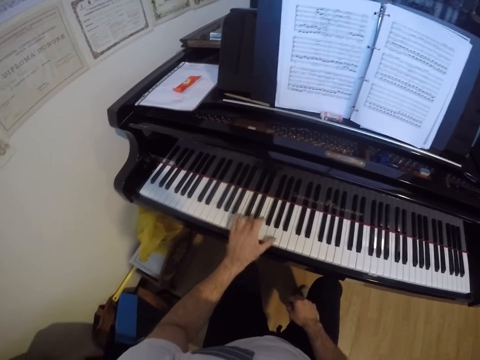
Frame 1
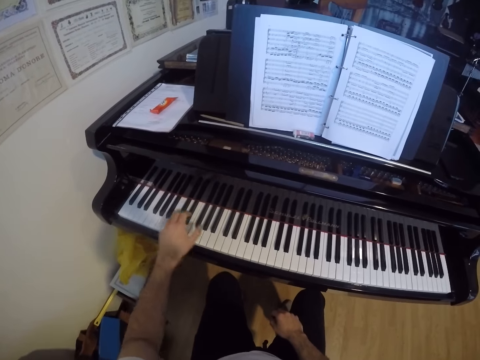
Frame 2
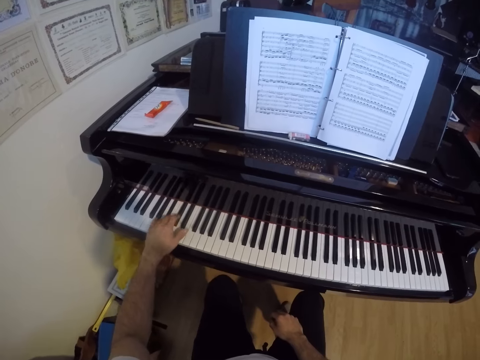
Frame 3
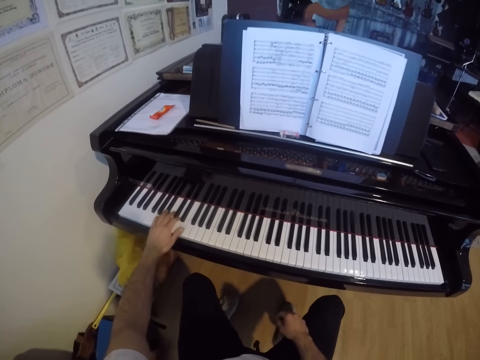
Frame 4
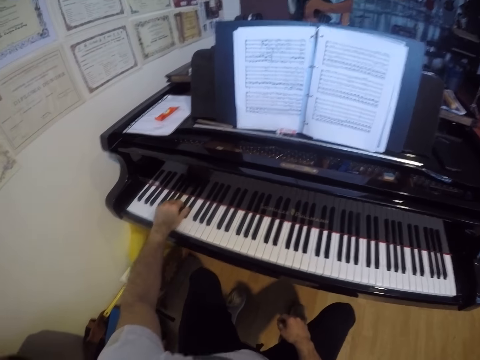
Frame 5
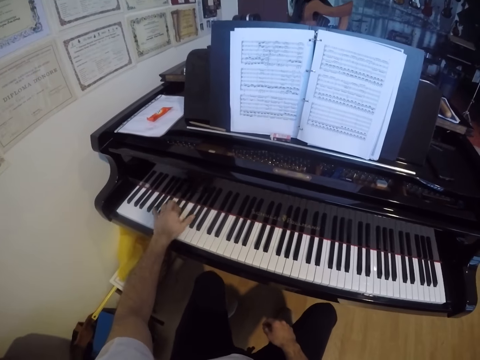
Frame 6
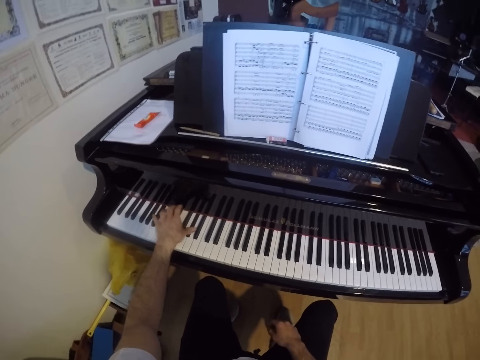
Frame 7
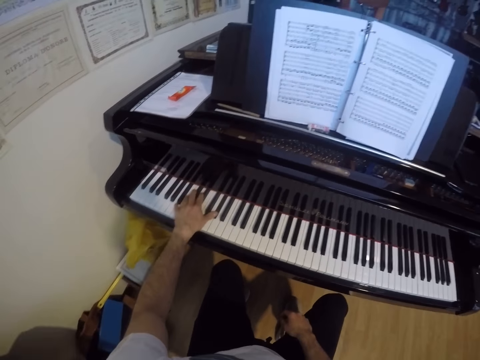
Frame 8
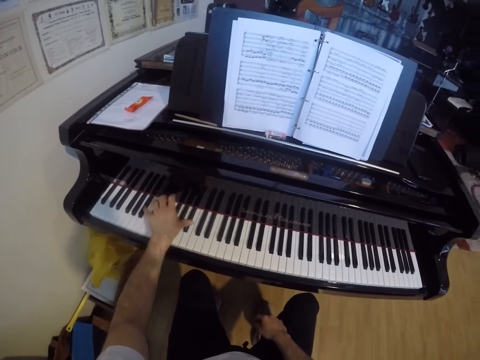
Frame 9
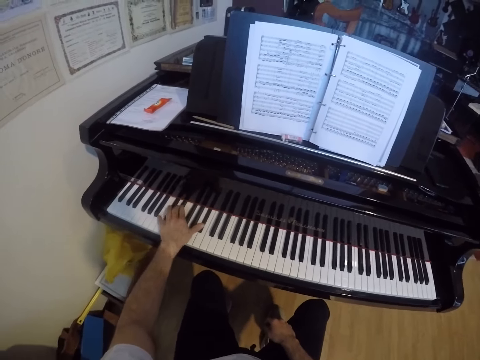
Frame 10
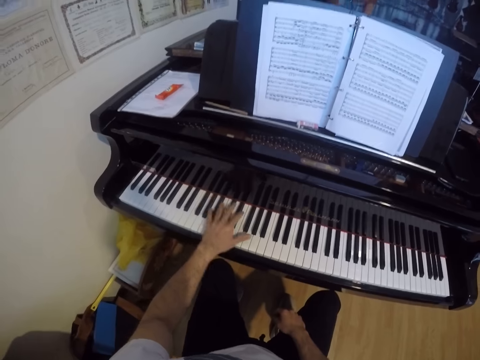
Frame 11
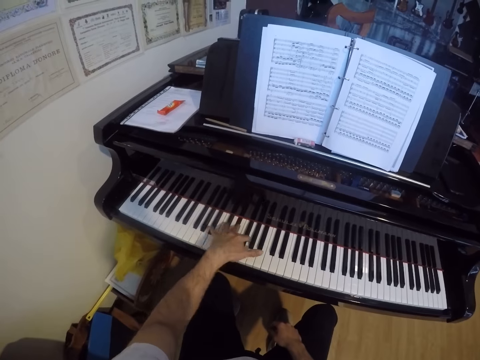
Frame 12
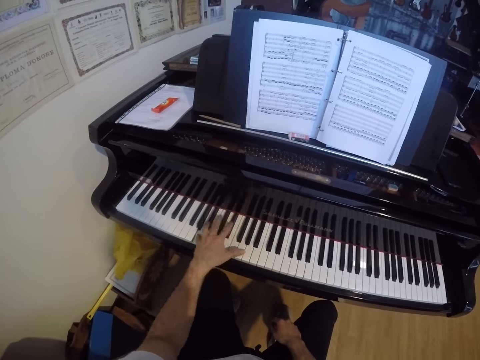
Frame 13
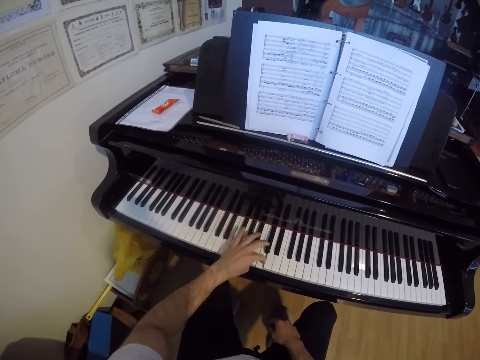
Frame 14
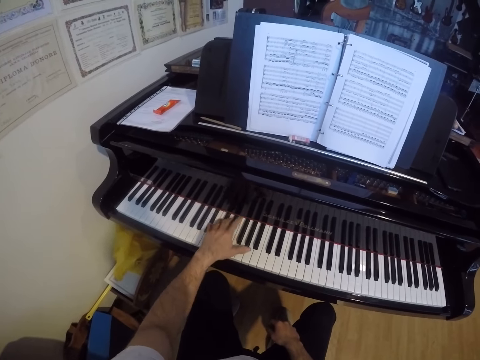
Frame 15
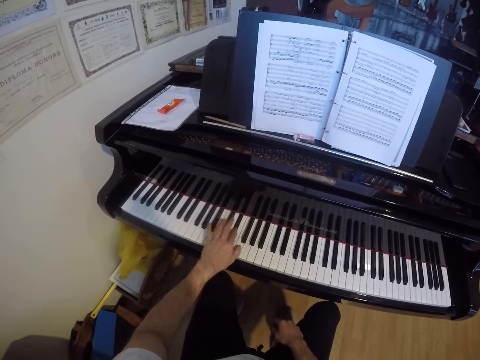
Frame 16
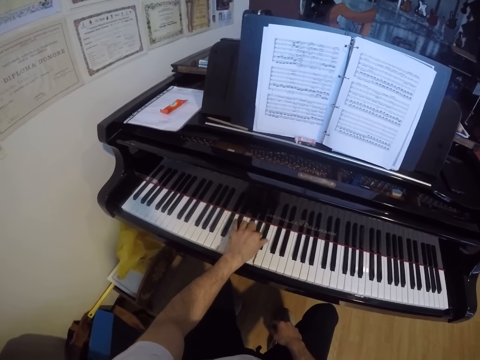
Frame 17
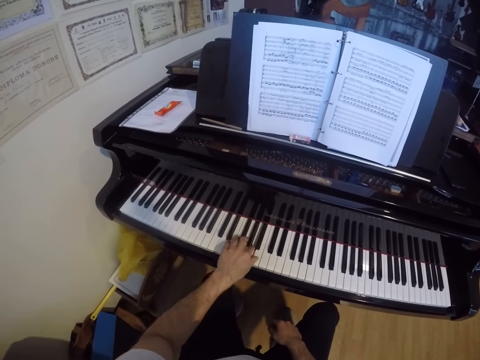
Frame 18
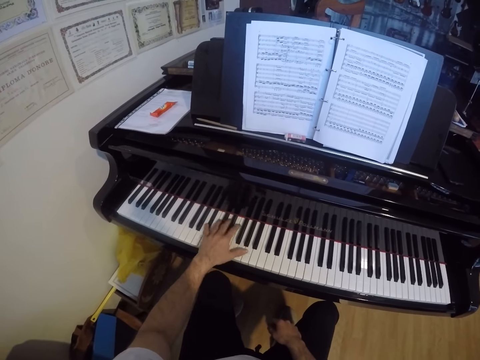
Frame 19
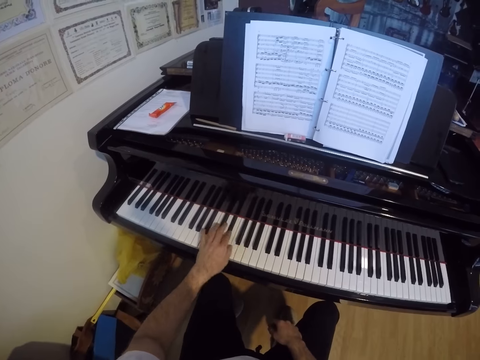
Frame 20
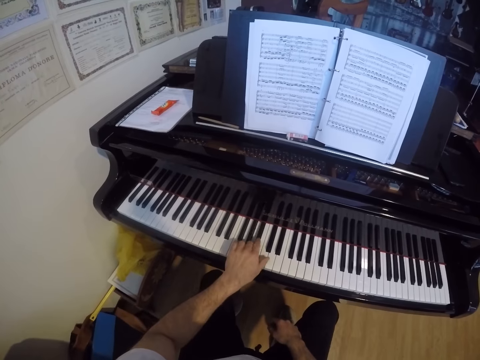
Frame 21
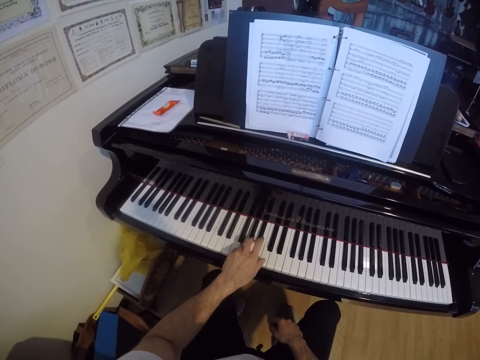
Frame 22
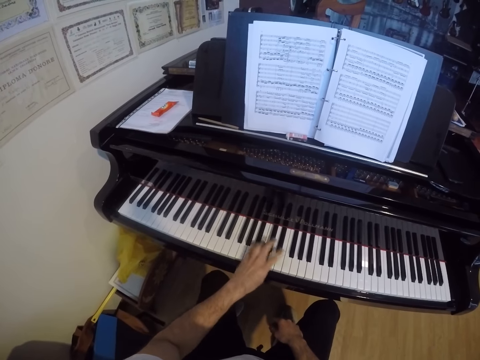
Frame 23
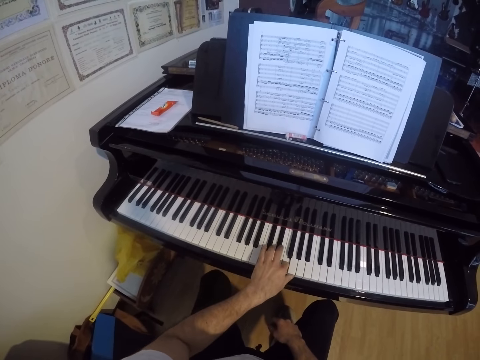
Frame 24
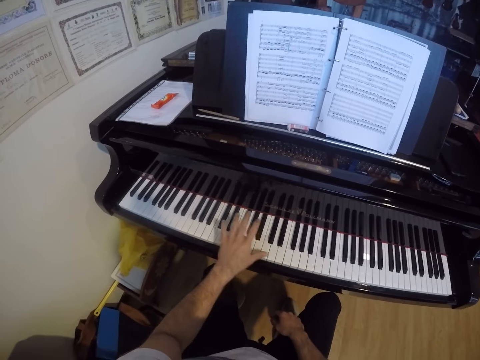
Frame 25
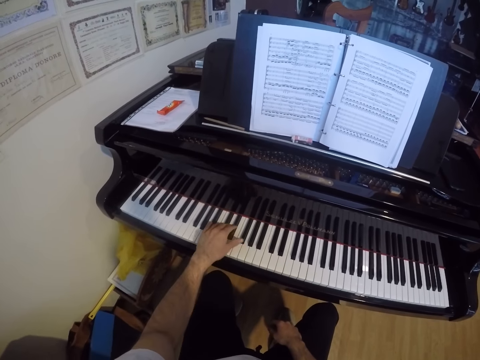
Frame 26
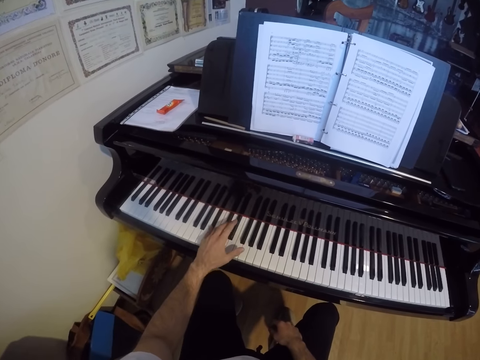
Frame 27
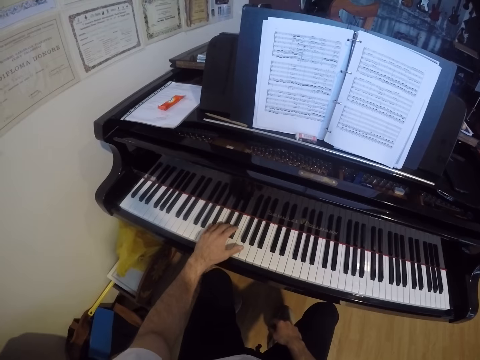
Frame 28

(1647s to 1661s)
The camera wearer moves the legs. They play the piano by left hand.

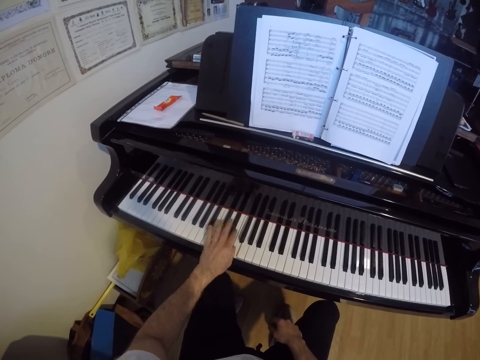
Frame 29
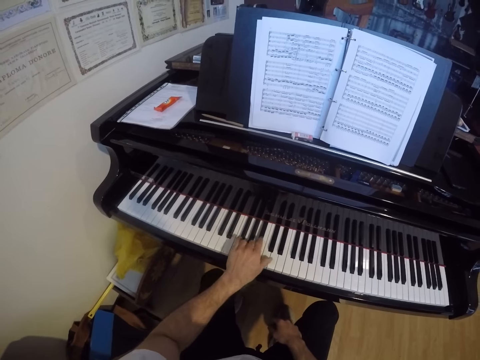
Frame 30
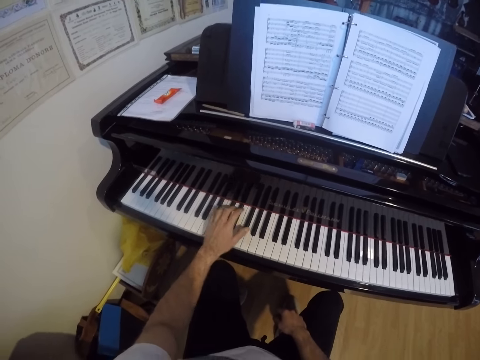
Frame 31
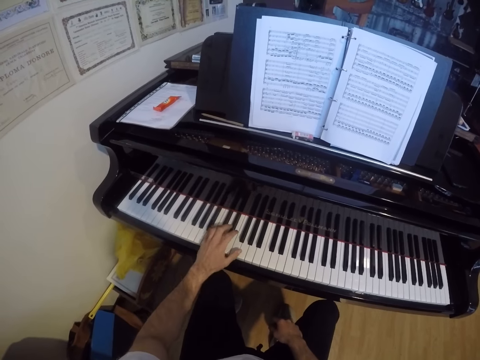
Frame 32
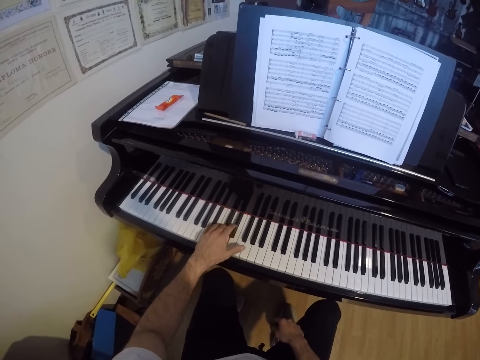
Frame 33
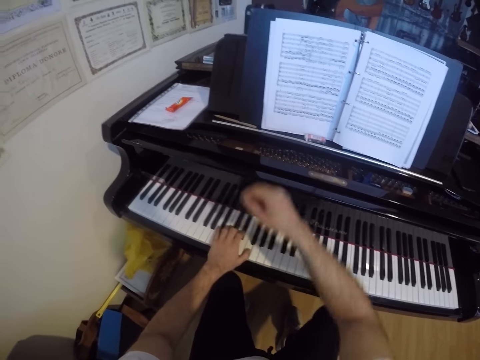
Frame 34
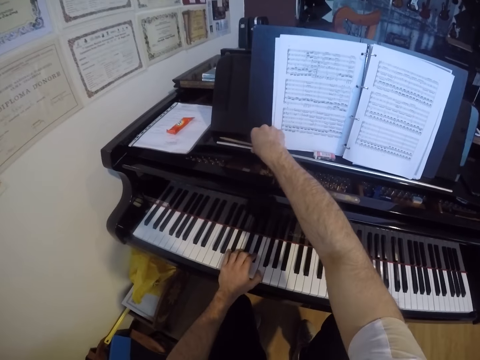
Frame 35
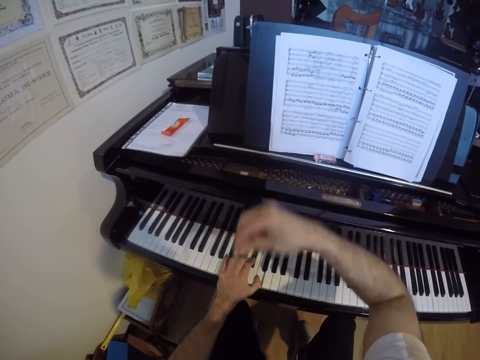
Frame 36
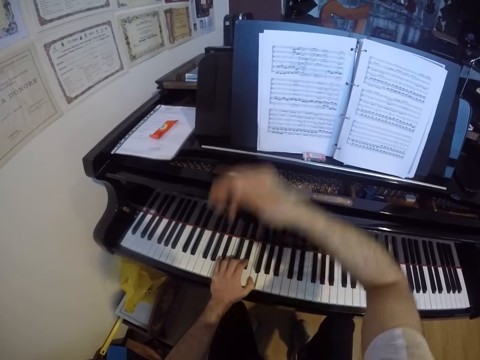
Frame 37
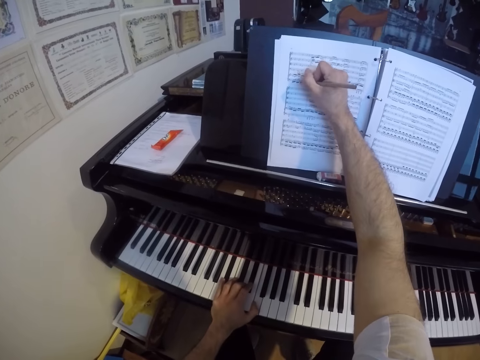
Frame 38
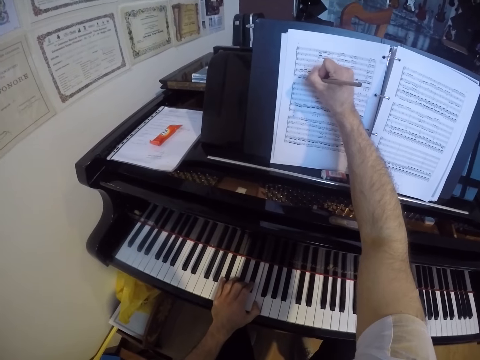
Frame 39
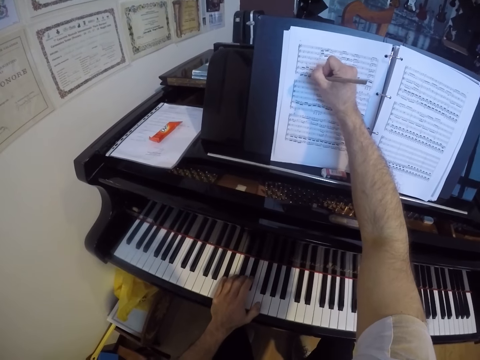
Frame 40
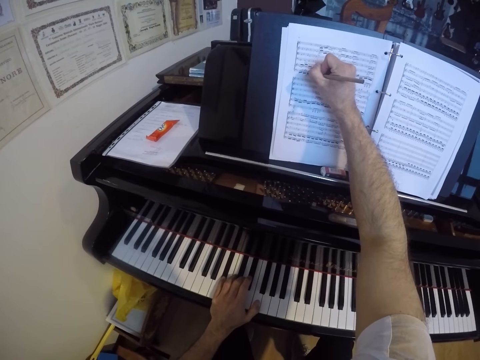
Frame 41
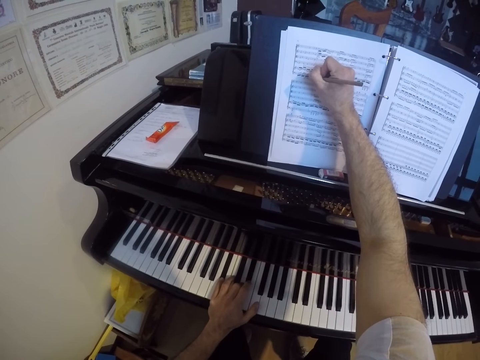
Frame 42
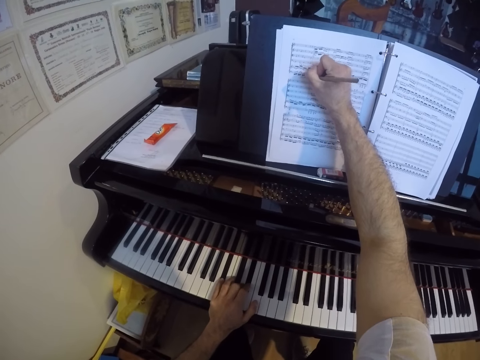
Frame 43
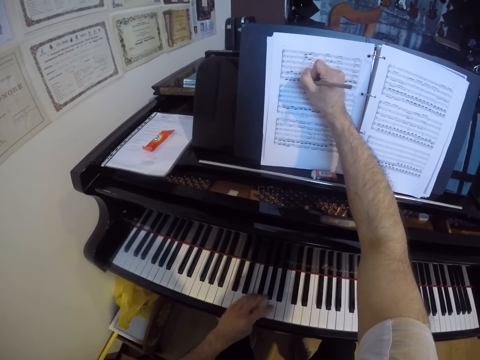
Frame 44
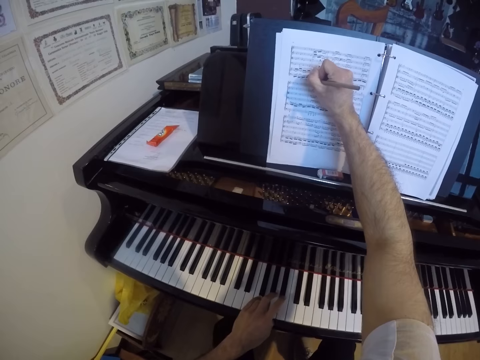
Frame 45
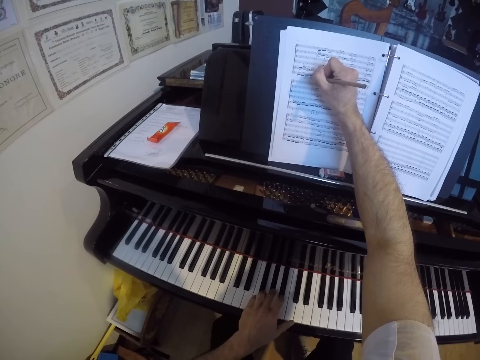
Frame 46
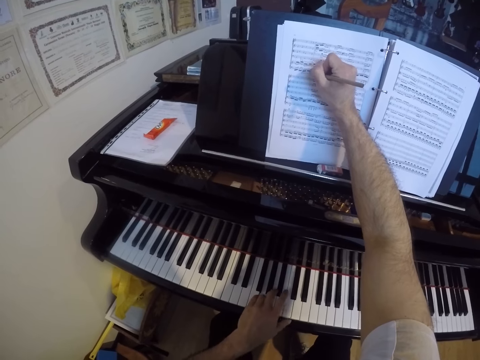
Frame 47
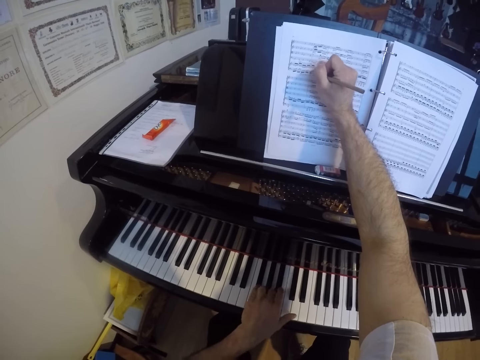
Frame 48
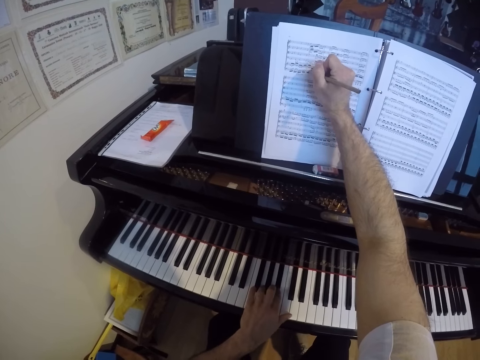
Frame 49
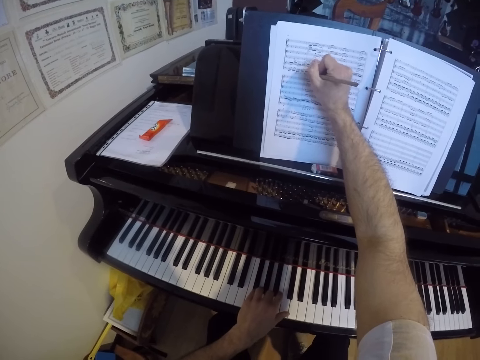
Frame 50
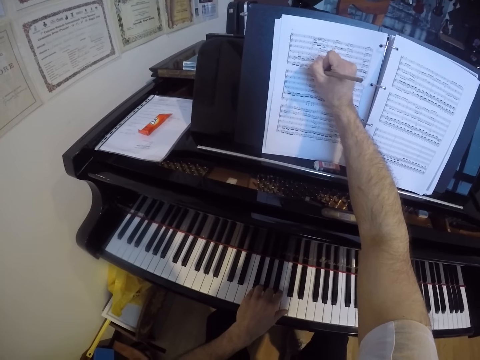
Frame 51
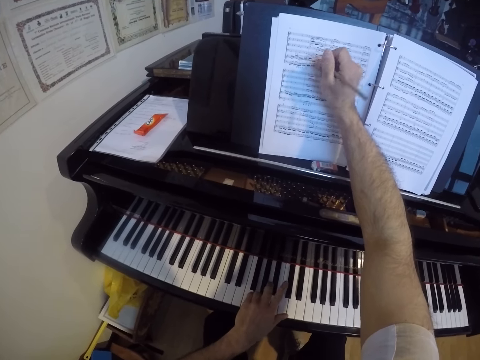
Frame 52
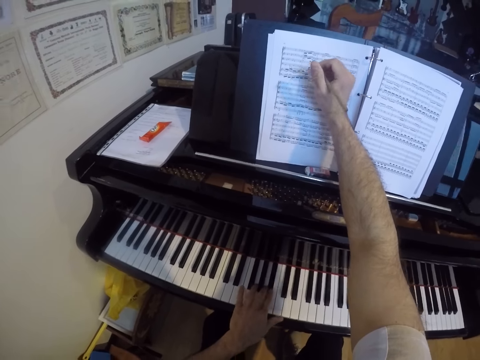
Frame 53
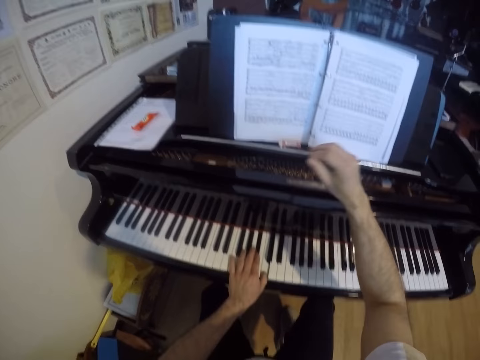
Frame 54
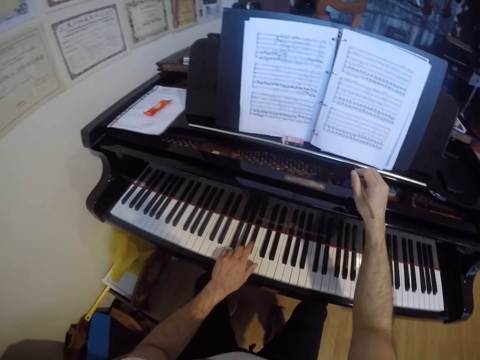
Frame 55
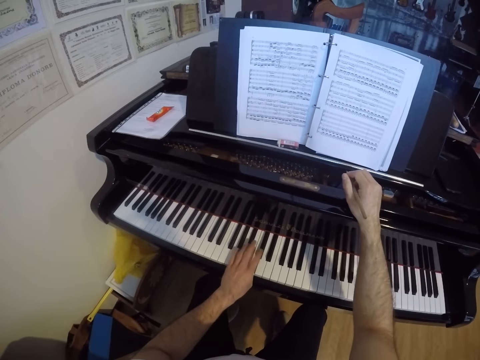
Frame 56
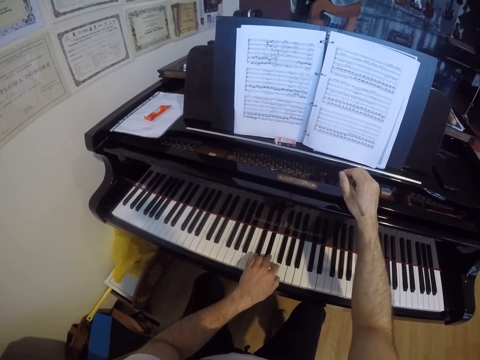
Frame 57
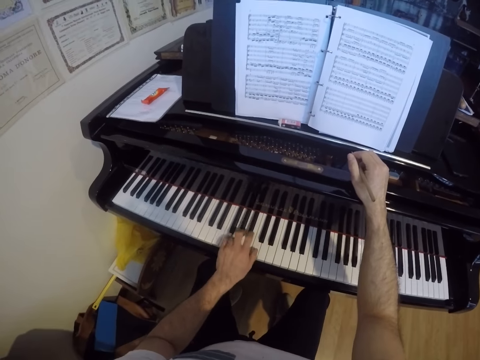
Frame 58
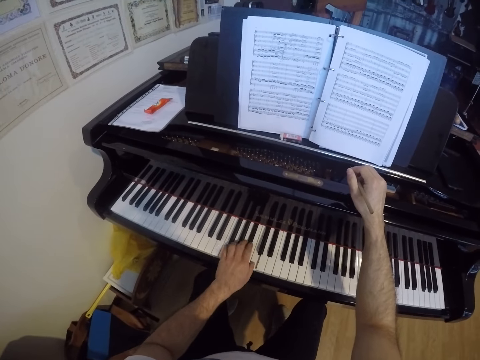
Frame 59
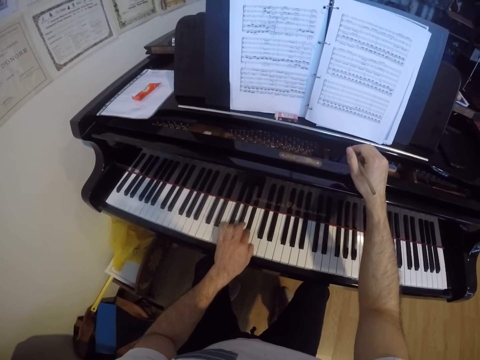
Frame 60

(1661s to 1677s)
The camera wearer picks the pencil or pen from the music rack with his right hand. He holds the pen by mouth. He writes on the music sheet with the pencil in his right hand. He plays the piano by left hand. He places his right hand on the edge of the music rack. He plays the piano by left hand.
